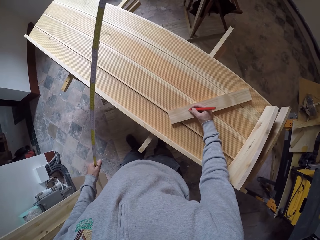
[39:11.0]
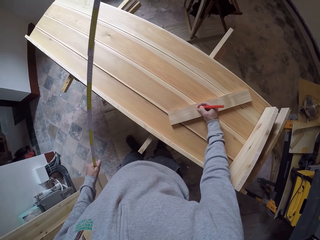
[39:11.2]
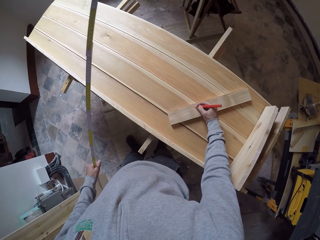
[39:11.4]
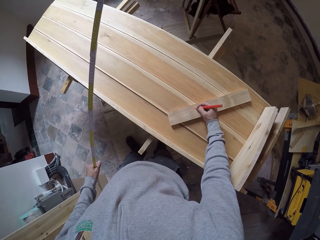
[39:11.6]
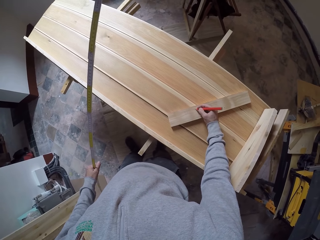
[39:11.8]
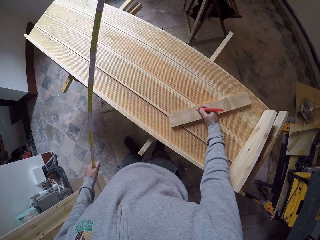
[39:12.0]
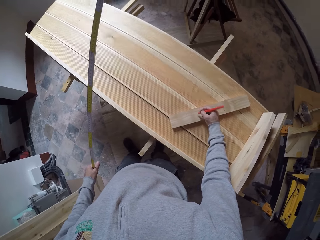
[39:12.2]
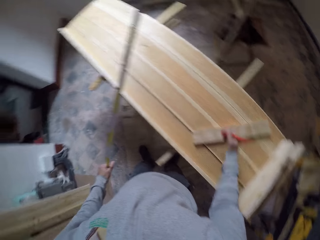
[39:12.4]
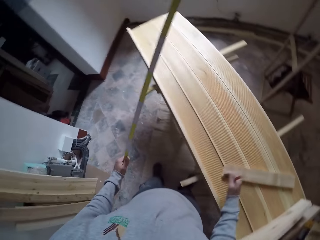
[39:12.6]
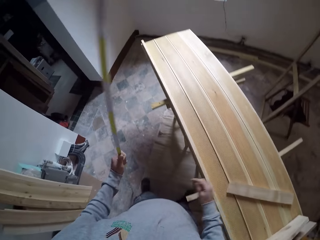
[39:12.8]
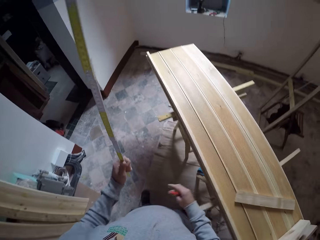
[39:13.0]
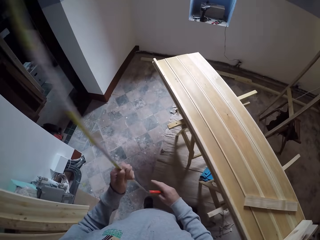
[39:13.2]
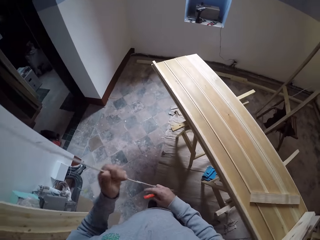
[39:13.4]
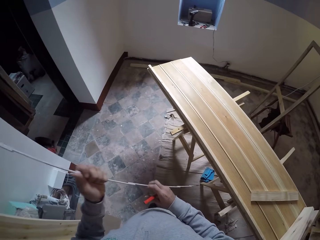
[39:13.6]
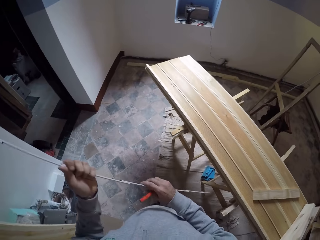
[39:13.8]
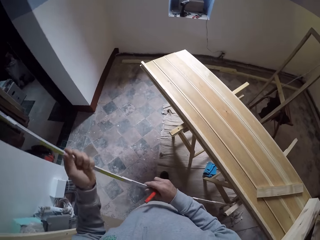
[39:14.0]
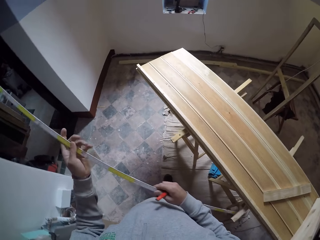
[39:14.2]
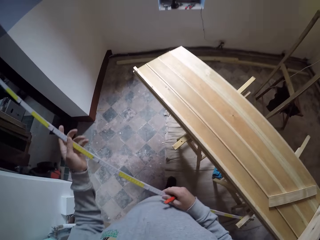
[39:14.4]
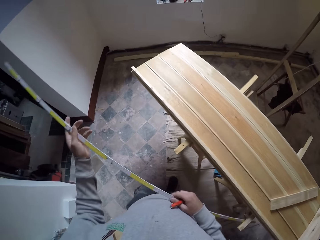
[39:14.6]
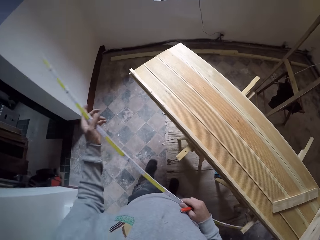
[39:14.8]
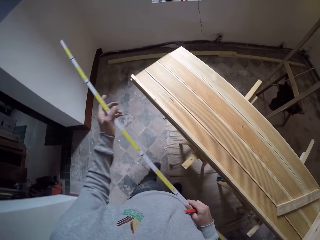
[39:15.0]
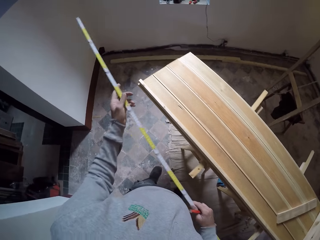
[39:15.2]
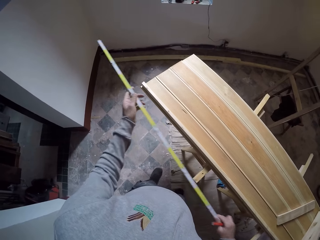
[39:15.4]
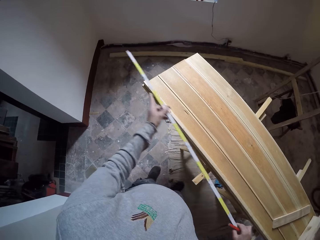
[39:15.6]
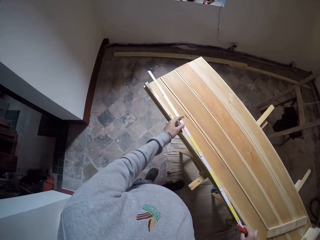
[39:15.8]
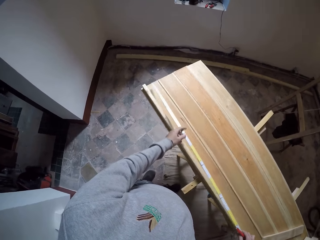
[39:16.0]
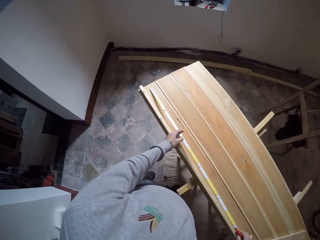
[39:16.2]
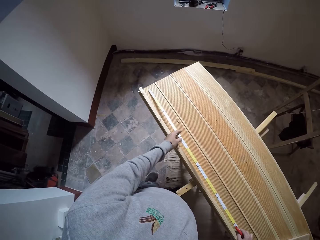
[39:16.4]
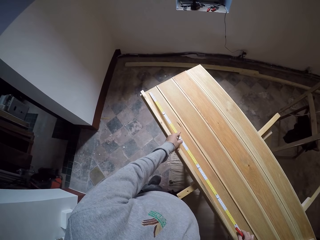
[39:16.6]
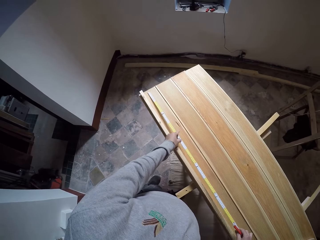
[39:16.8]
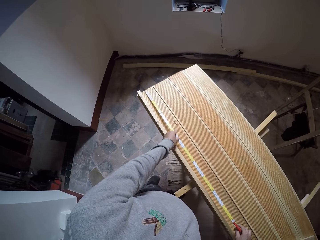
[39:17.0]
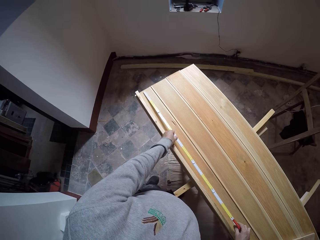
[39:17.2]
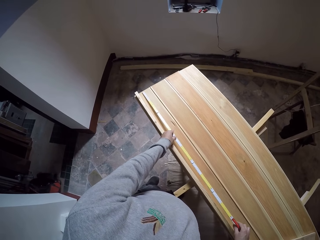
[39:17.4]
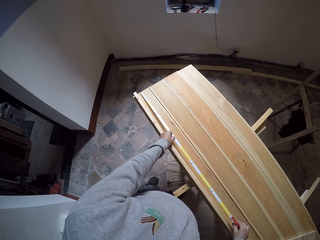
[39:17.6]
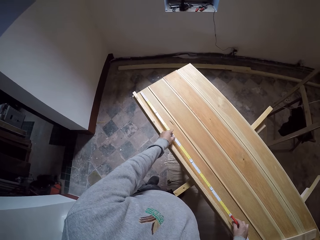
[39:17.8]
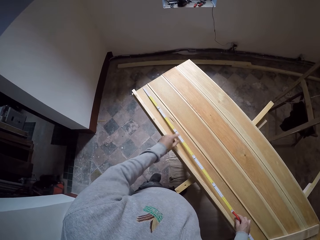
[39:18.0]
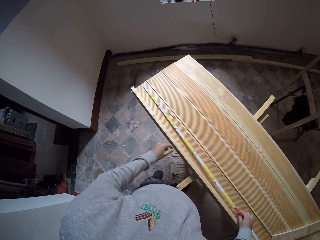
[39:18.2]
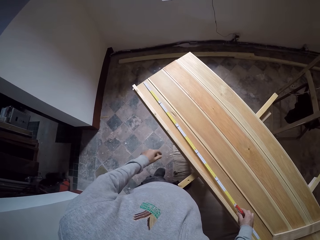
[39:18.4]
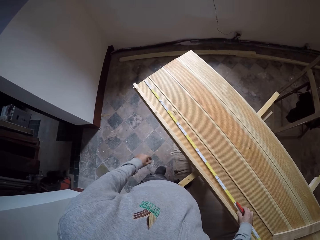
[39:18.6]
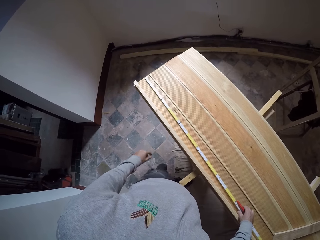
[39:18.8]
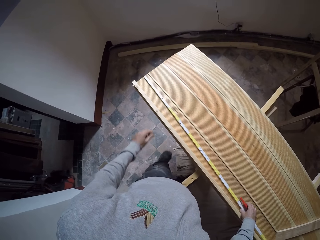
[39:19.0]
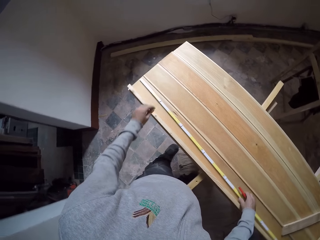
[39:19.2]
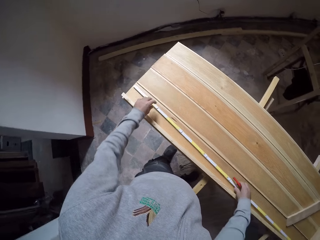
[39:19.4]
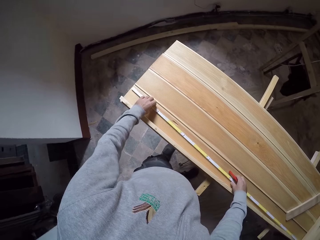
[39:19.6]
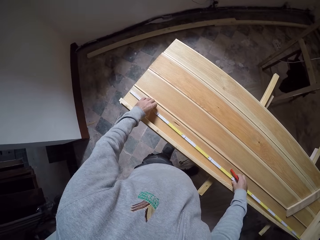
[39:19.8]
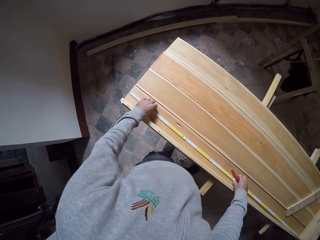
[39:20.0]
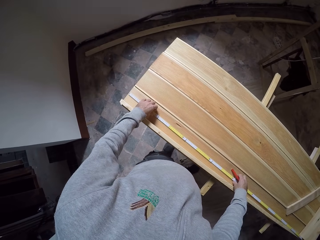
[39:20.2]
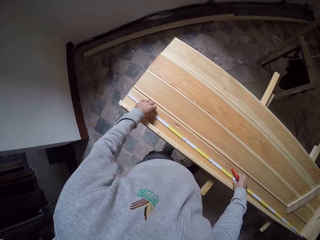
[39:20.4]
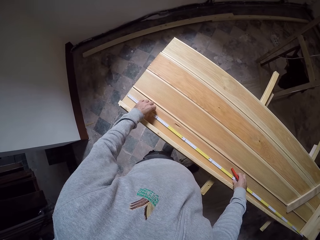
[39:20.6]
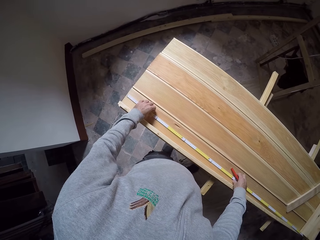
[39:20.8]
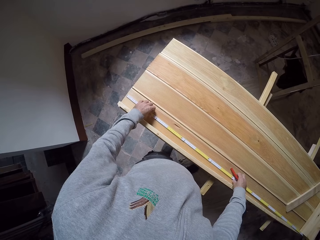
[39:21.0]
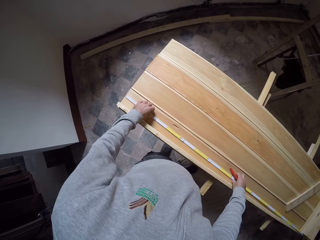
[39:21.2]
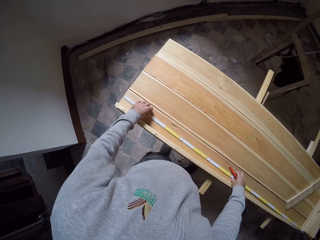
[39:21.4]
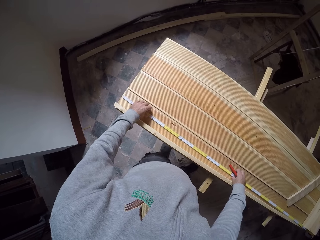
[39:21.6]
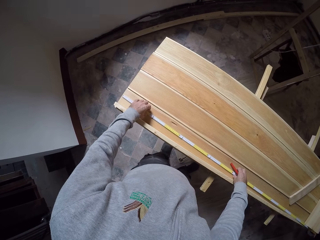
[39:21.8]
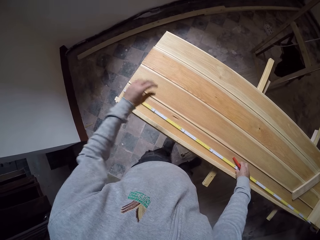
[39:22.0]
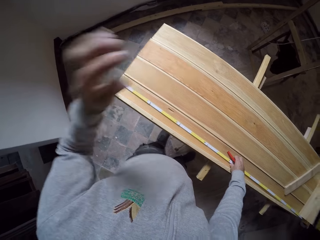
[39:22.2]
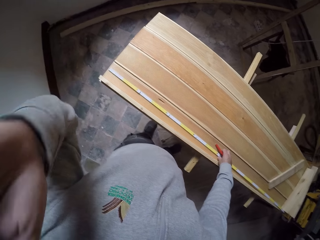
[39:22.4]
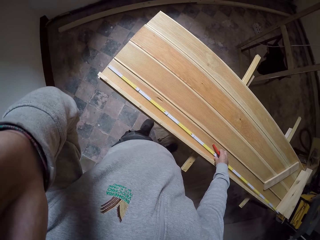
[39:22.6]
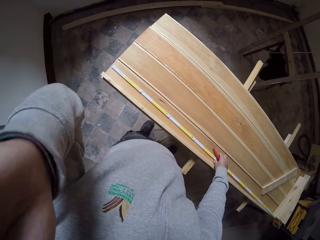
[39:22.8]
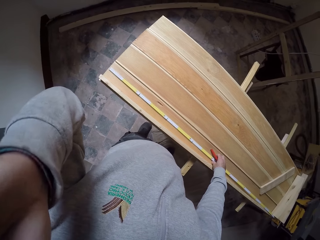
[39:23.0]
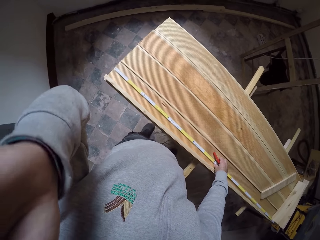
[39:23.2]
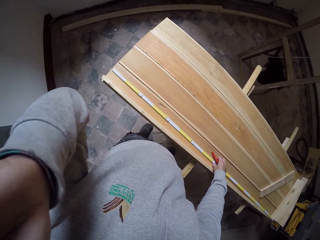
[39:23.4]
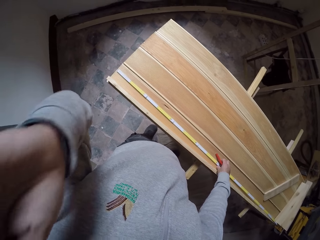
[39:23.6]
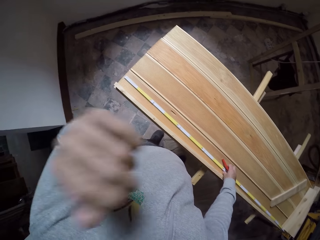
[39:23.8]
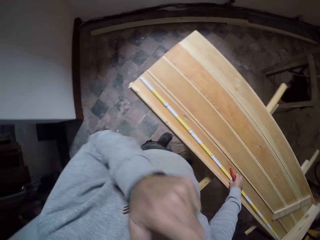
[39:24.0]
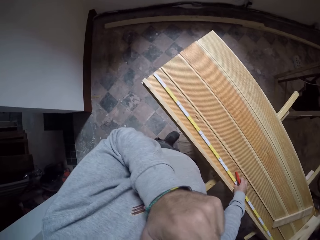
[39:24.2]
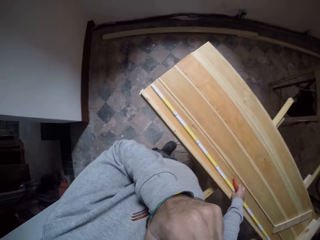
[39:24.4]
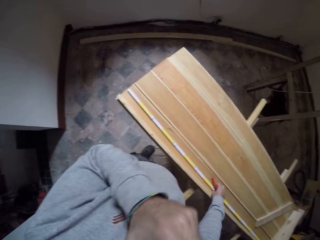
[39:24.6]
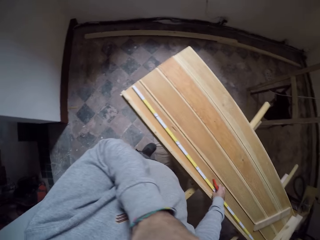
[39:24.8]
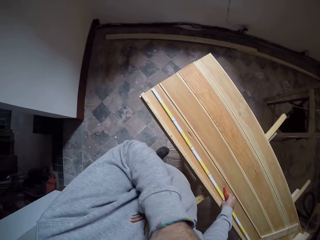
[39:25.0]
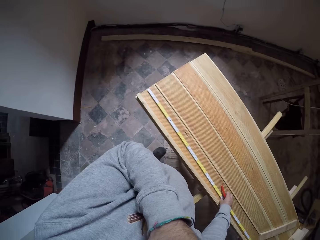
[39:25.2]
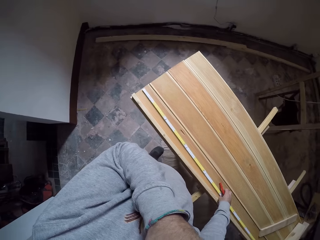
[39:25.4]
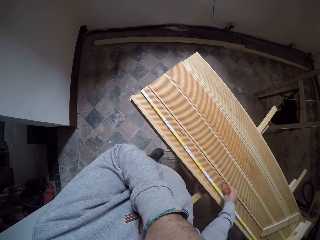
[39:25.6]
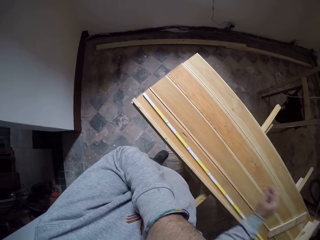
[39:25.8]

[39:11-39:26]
The camera wearer writes on the wood. They hold the ruler with both hands. They place the ruler on the table. They adjust the ruler. They lift the left hand.

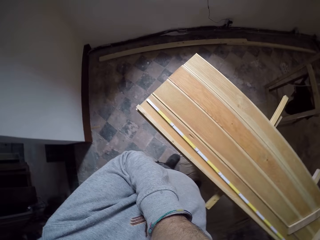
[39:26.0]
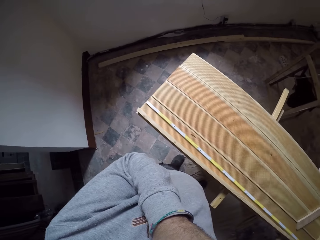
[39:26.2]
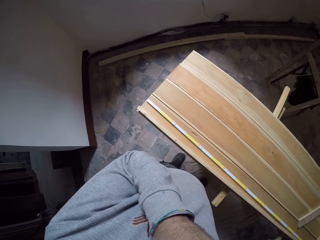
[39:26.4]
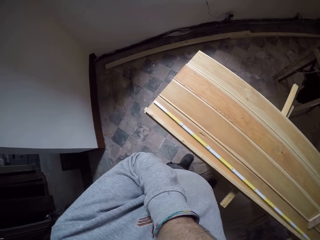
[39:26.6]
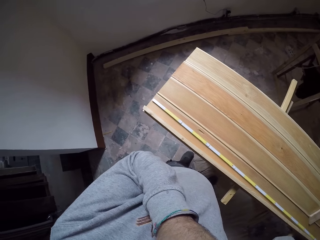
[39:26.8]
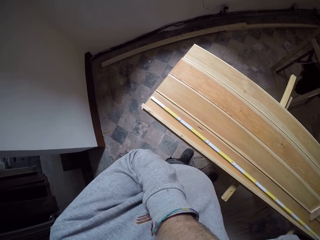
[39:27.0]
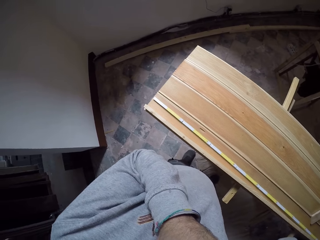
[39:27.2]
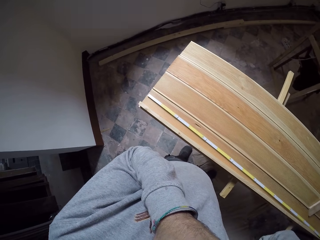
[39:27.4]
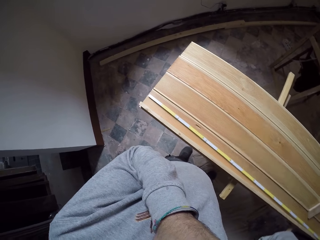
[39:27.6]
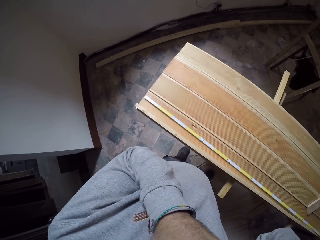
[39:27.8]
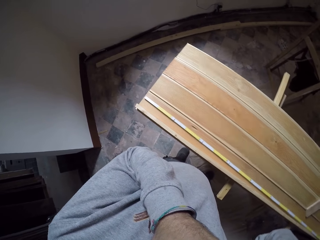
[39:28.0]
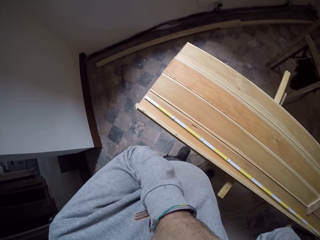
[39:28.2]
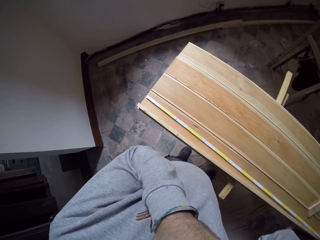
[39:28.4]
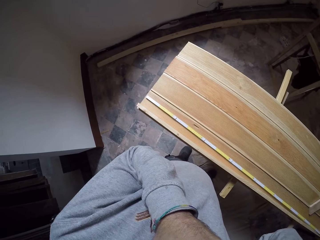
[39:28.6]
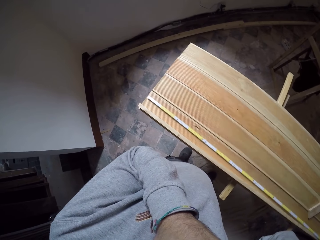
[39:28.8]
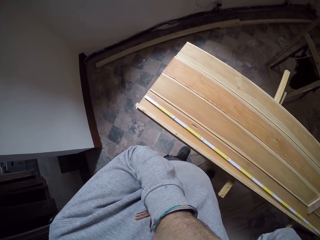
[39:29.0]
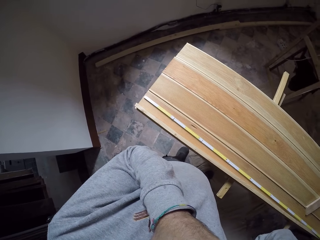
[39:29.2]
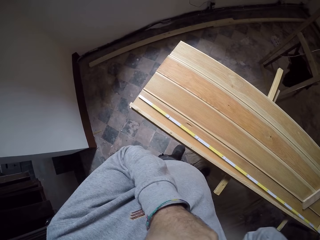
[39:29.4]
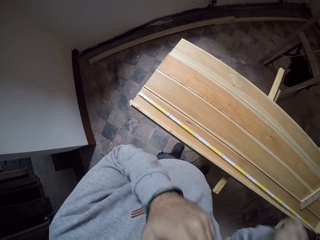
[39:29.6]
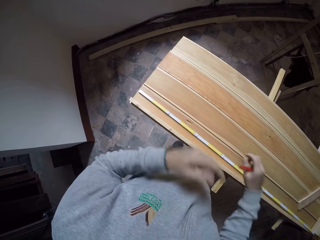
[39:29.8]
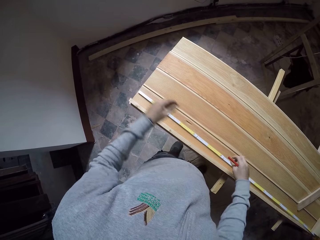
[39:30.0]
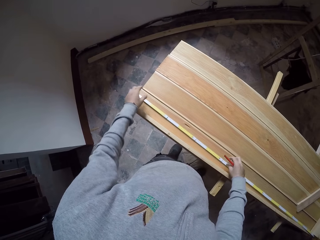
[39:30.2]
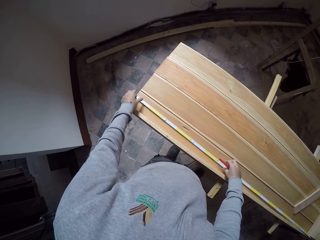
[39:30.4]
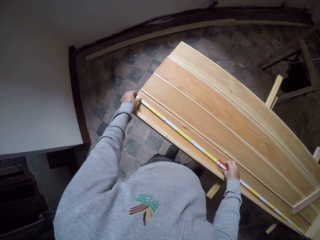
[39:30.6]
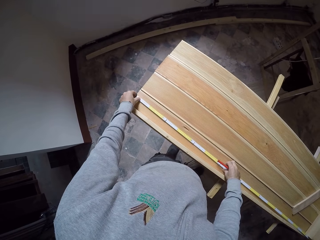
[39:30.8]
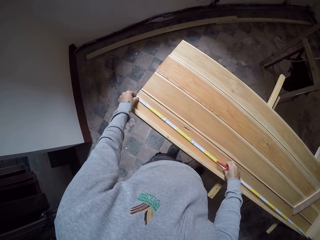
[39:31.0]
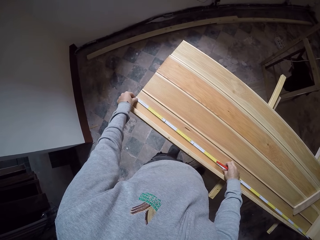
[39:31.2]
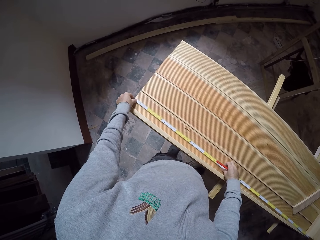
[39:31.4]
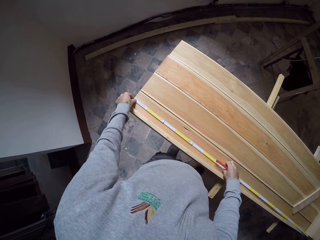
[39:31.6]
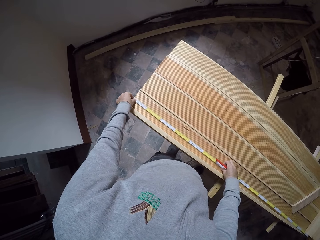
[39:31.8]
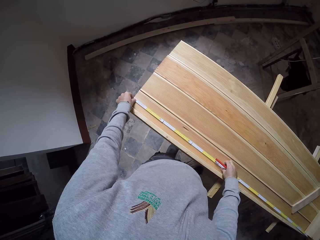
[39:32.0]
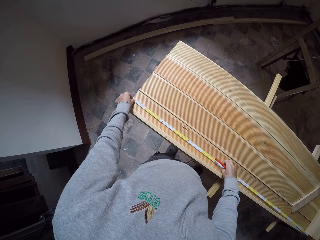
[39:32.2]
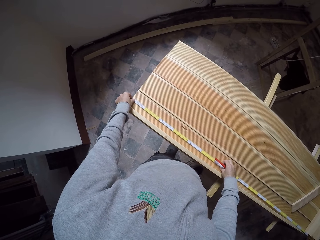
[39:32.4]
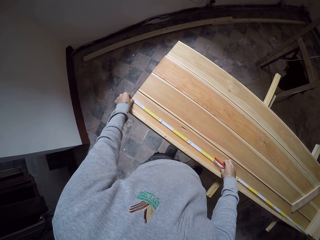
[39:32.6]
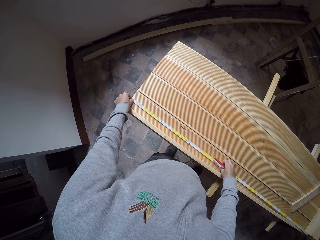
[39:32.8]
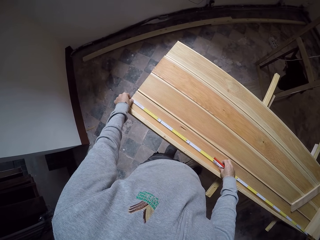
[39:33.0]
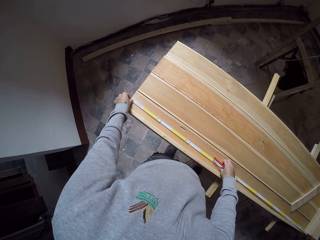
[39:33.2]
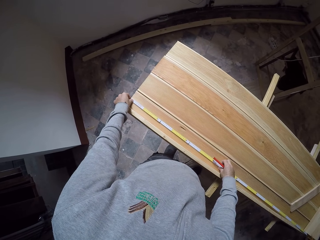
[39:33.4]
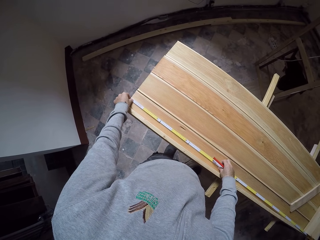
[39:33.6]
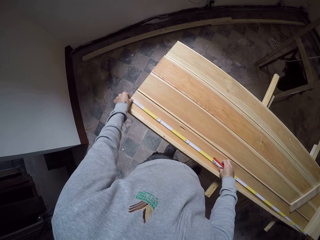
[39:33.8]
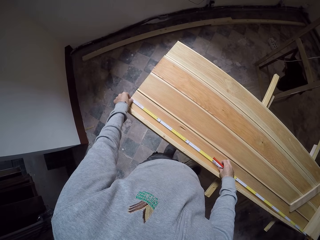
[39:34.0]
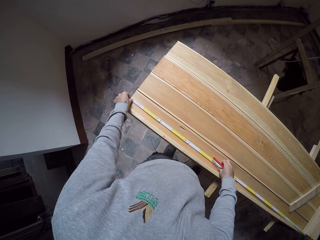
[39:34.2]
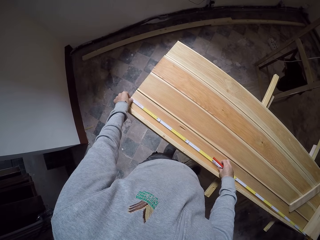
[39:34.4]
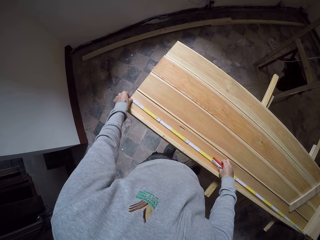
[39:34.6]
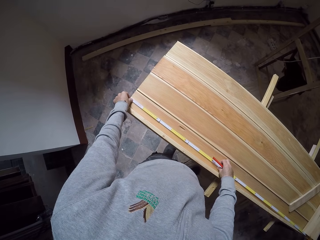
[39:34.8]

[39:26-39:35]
The camera wearer moves the right hand. They stare at the table. They adjust the ruler.
